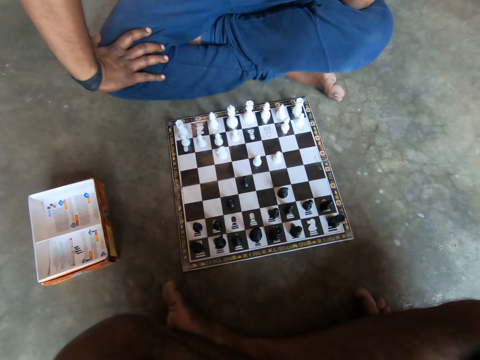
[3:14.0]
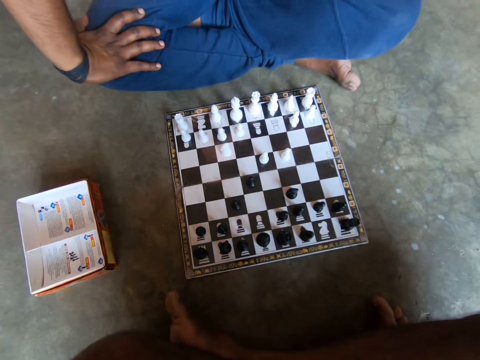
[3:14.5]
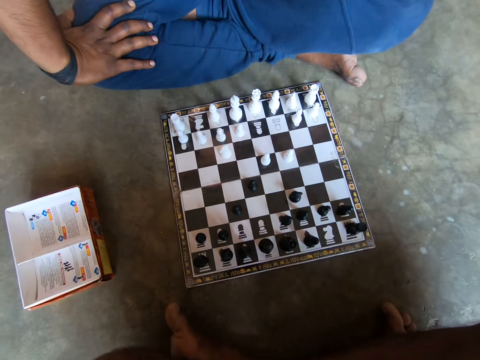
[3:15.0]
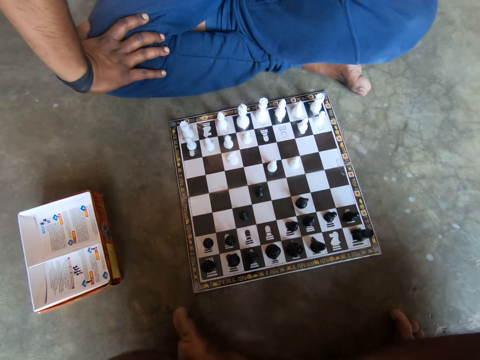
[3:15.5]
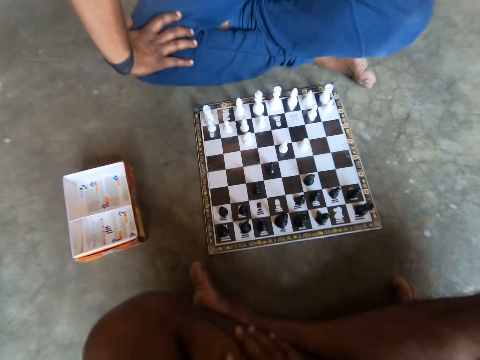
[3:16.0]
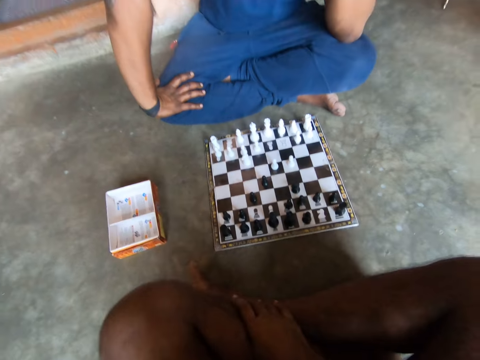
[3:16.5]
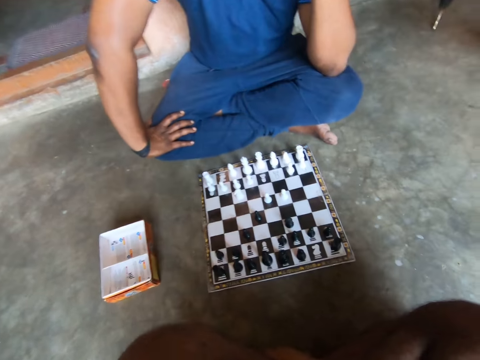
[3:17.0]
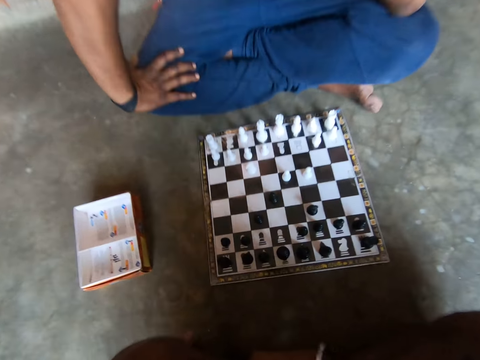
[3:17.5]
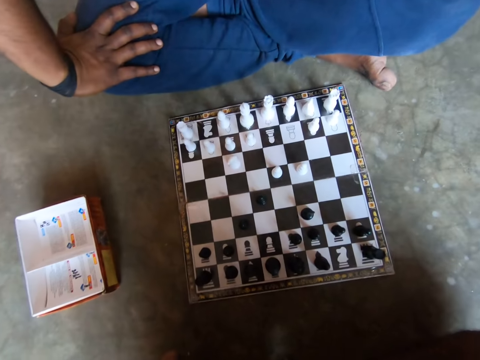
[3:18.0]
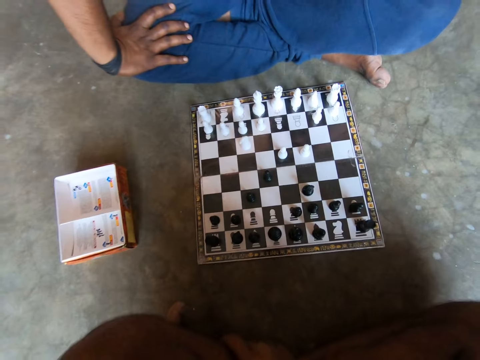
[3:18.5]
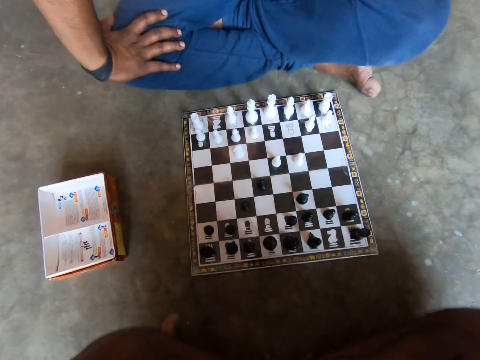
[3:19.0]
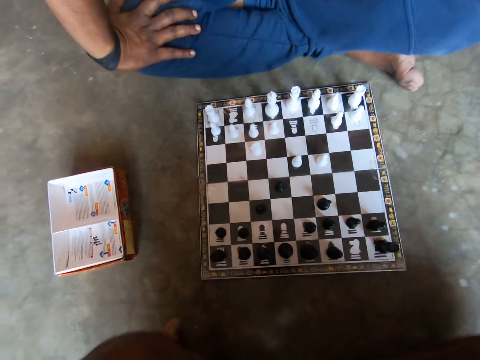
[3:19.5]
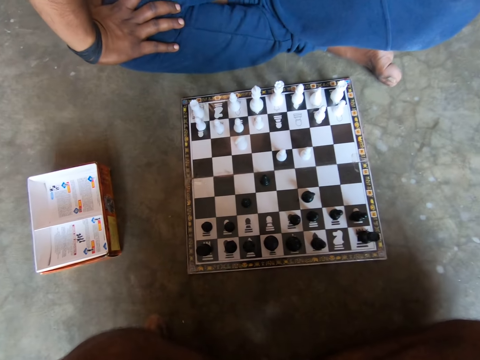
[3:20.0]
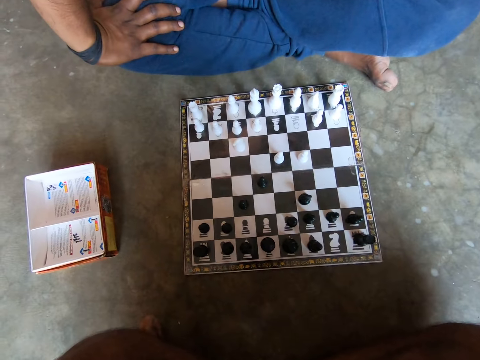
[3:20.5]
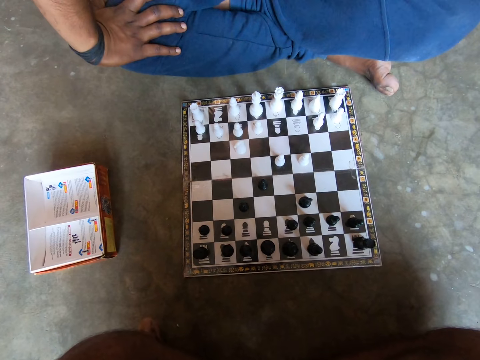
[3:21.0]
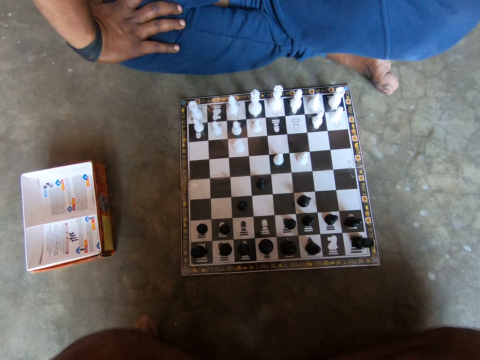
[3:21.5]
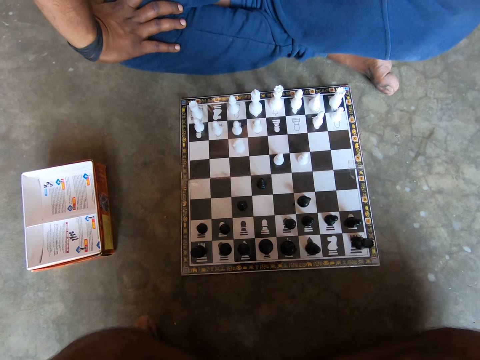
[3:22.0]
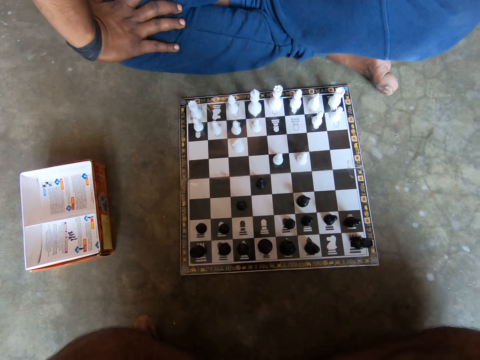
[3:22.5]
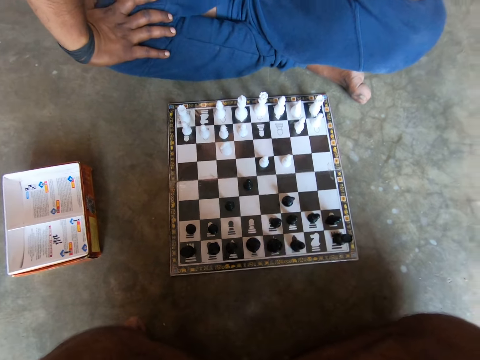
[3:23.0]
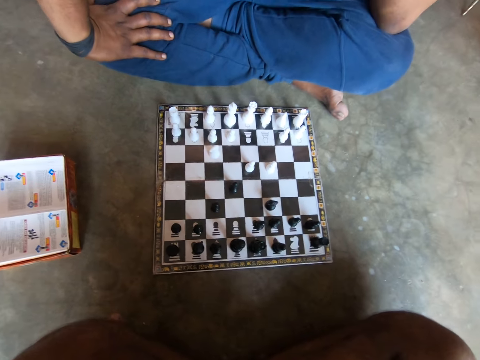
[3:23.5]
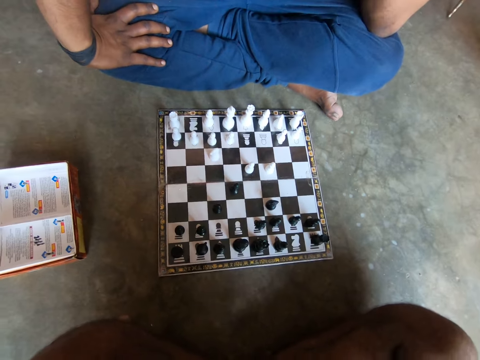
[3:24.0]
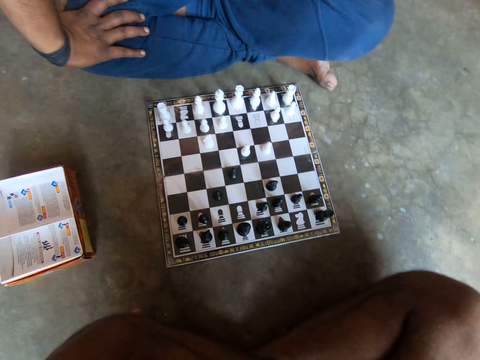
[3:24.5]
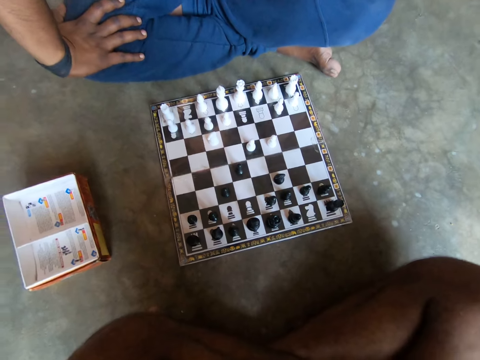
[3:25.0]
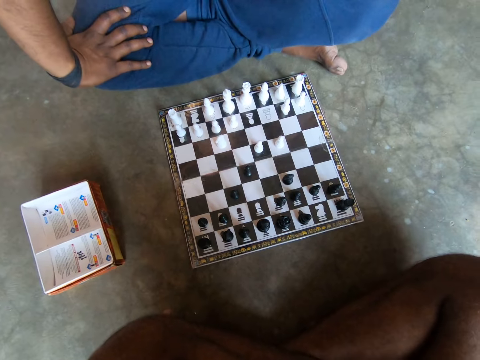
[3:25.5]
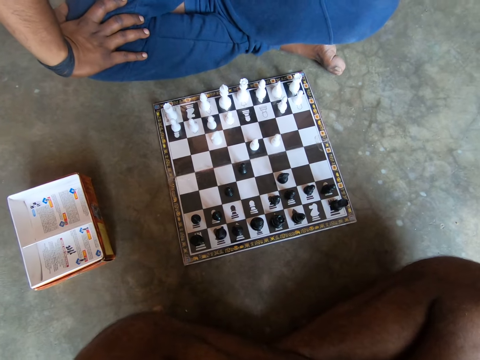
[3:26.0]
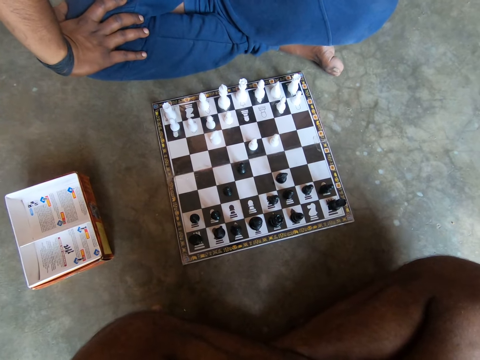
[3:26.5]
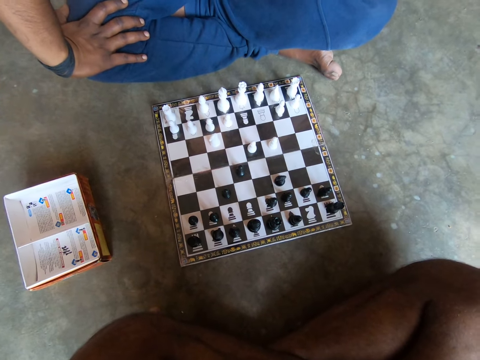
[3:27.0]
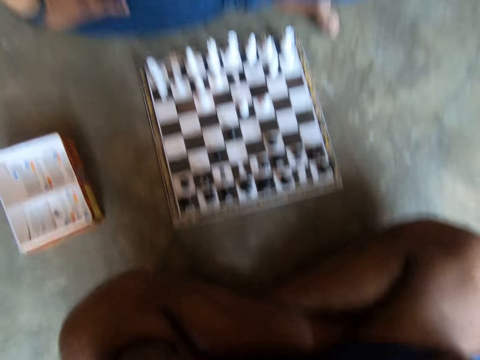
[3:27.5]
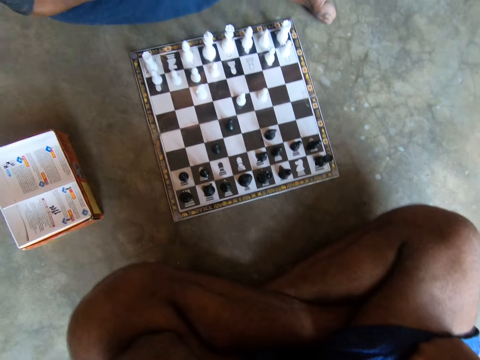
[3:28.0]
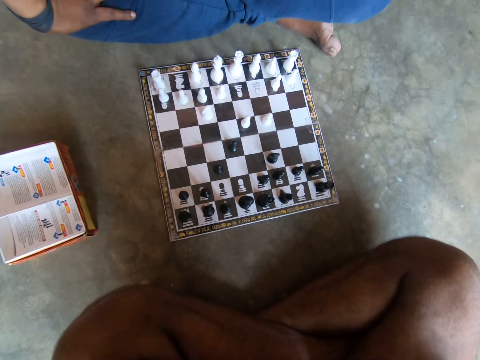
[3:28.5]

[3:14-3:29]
The camera wearer moves his legs. A man looks at the chessboard. The camera wearer looks at the chessboard.

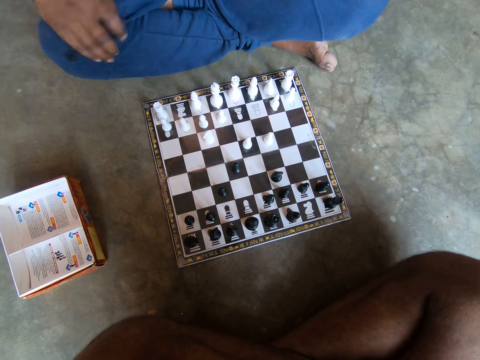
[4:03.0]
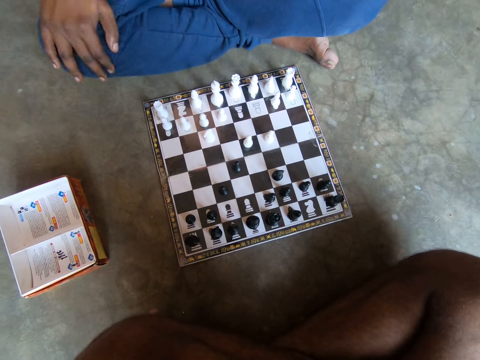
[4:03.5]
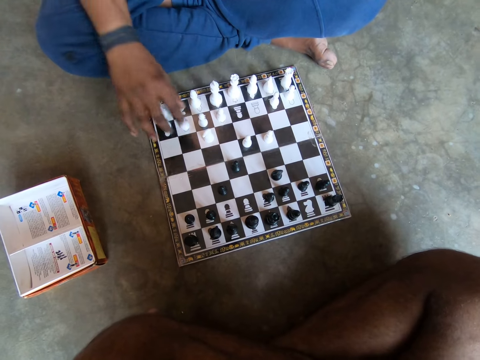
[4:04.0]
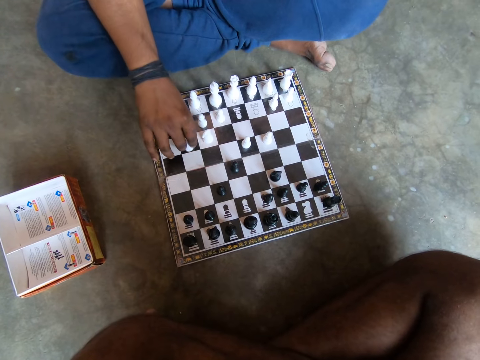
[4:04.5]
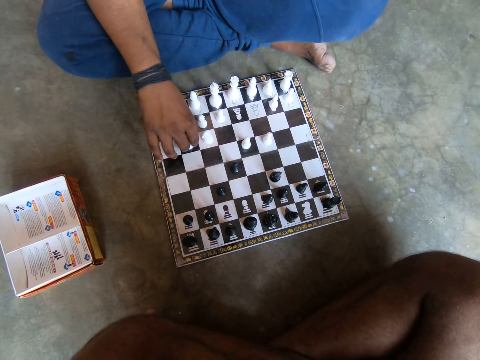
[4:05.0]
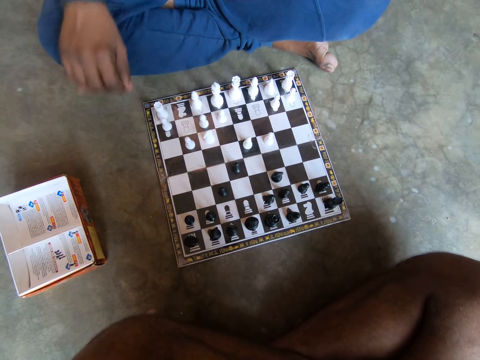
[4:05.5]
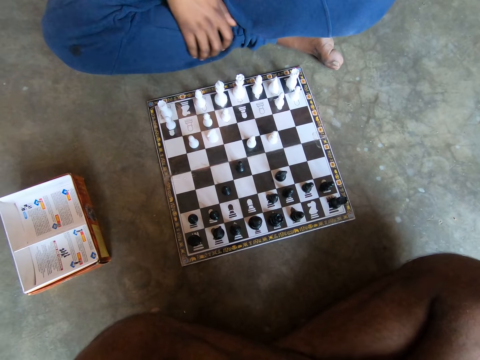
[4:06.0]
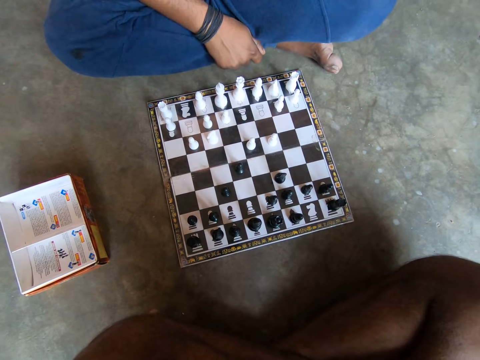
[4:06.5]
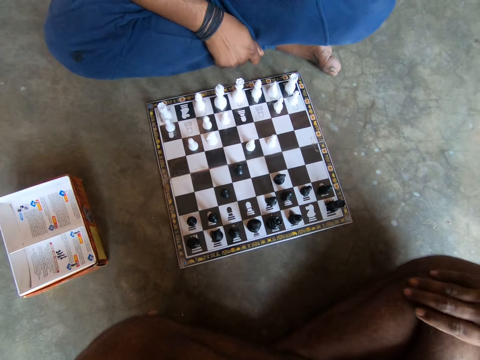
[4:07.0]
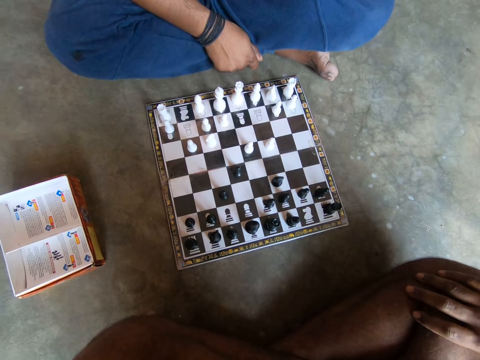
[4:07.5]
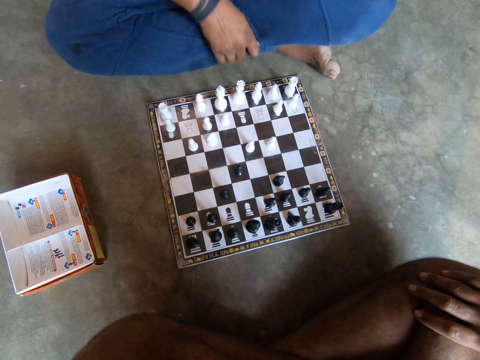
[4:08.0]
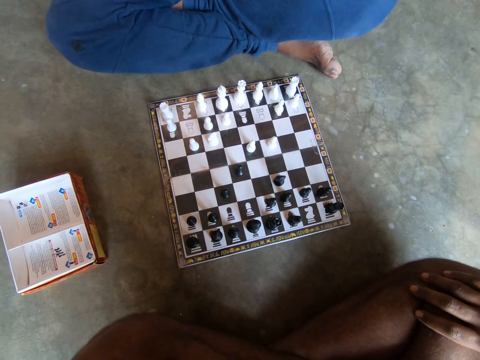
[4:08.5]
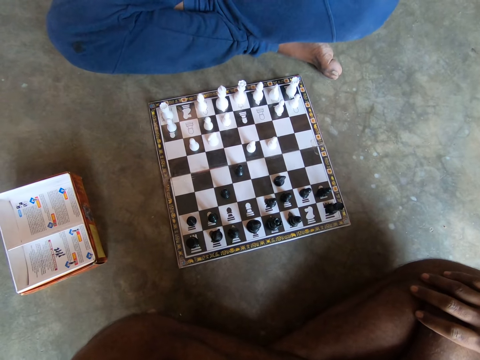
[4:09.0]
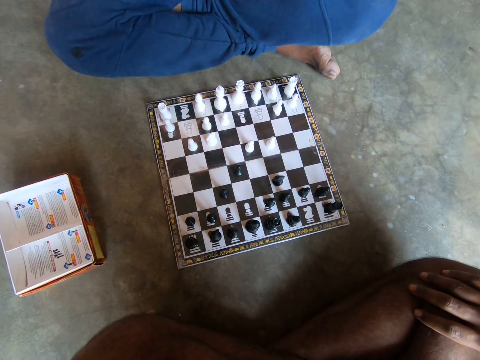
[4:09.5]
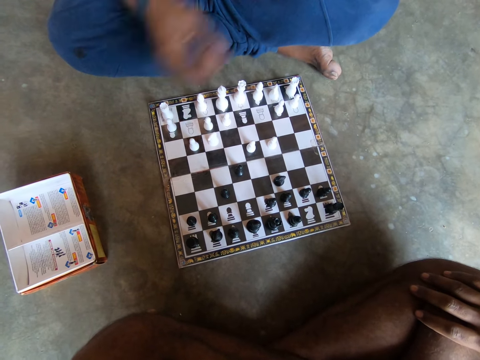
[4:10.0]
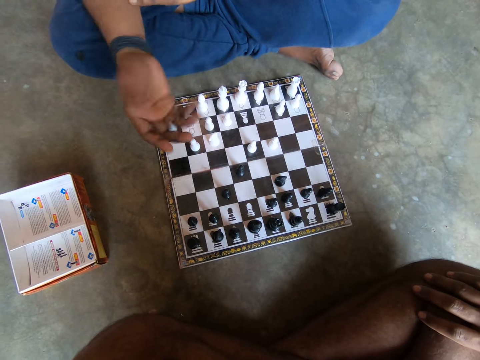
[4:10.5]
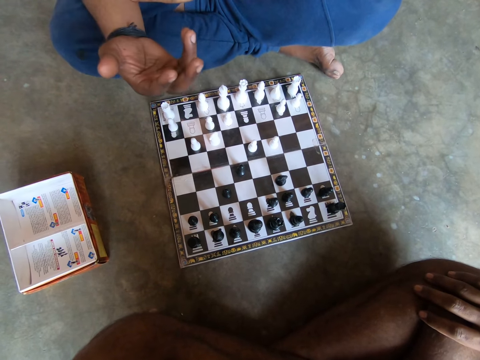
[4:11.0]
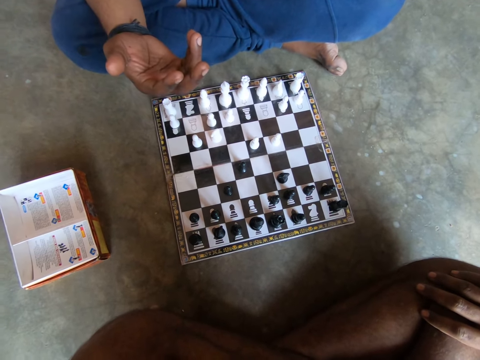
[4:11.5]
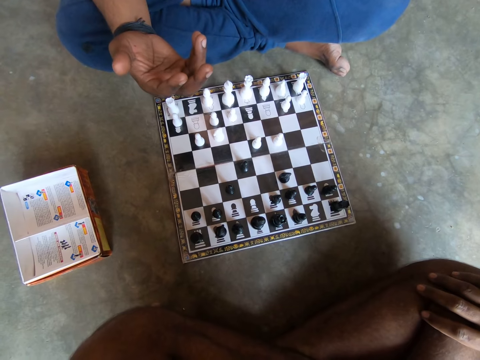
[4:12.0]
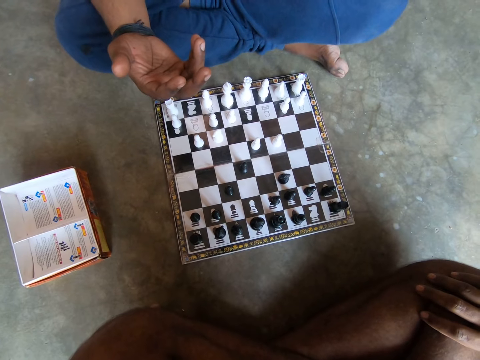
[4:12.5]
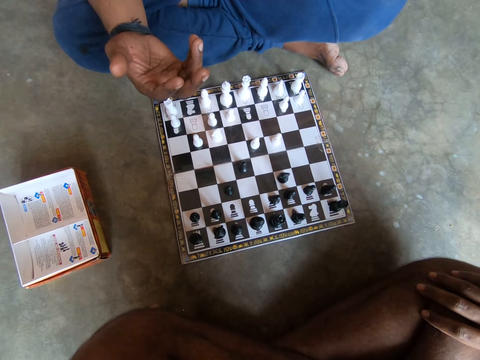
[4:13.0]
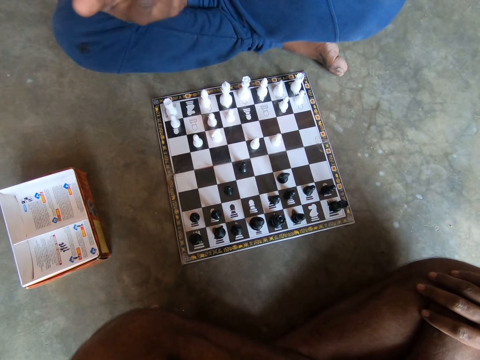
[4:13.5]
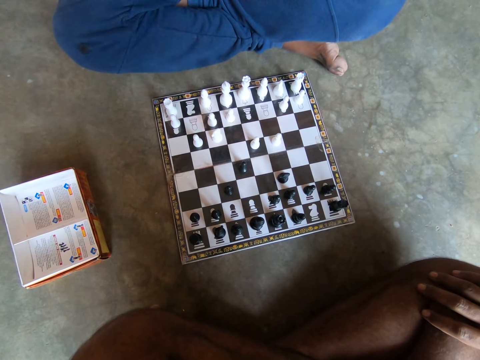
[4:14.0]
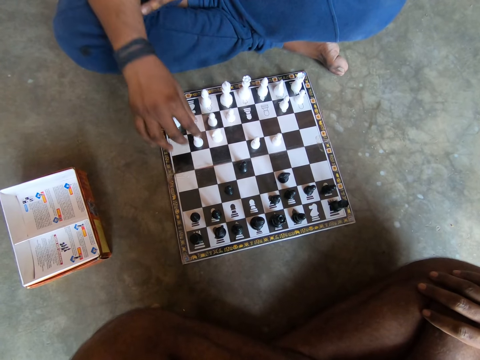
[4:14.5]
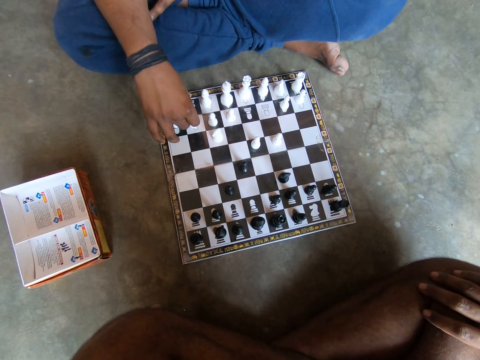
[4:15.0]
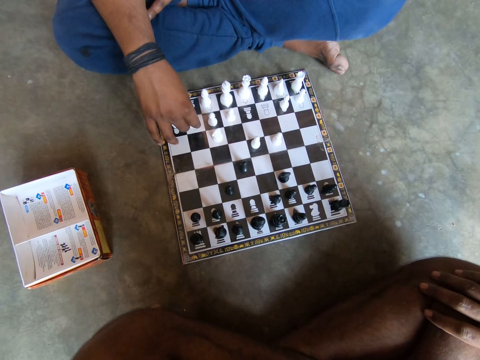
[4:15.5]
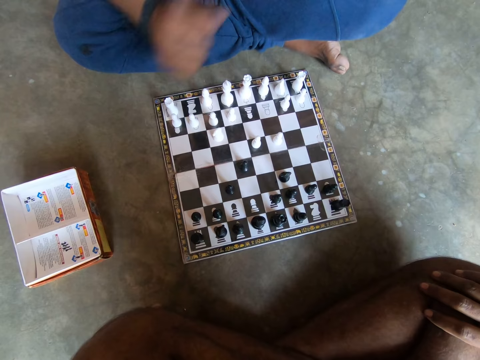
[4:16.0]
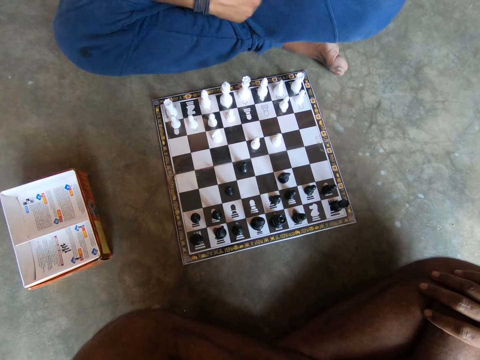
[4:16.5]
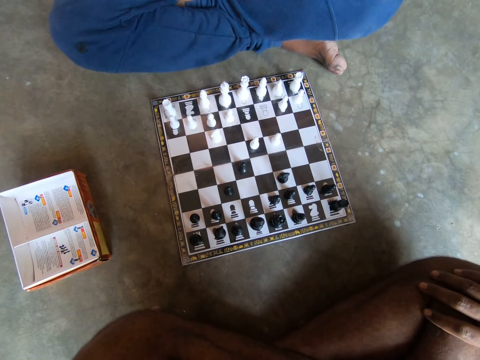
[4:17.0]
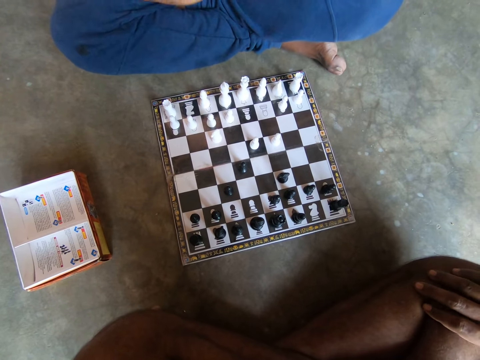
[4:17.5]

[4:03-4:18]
A man touches a chess pawn. He plays a white chess piece on the chess board with his right hand. He puts his hand on his leg. He gestures with his right hand. He opens his hand. He then reverses the white chess piece with his right hand. He touches the chess pawn and moves the chess pawn. The man communicates with the camera wearer. The camera wearer communicates with the man.
